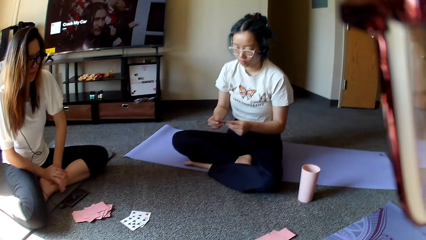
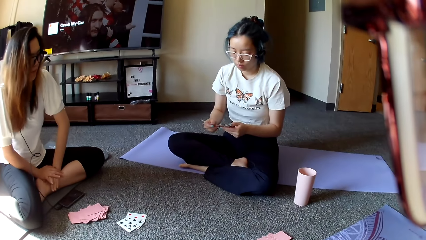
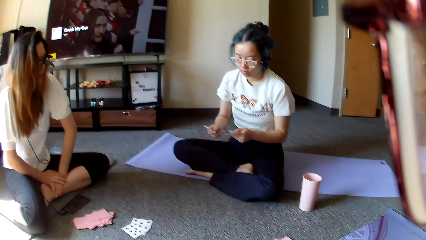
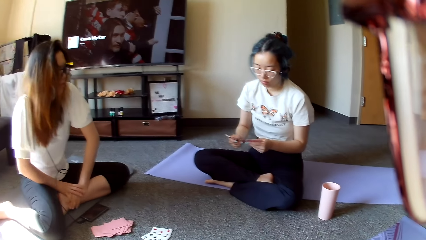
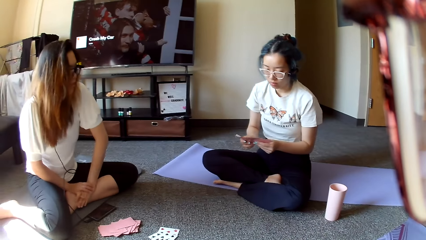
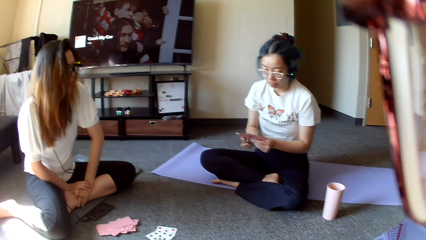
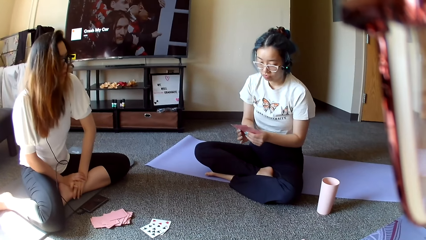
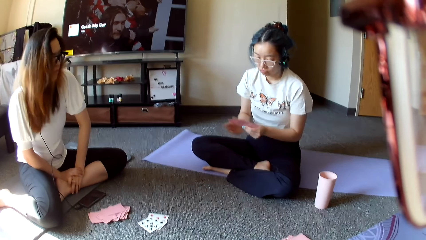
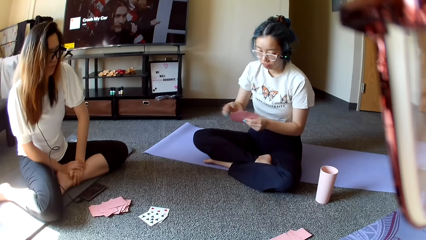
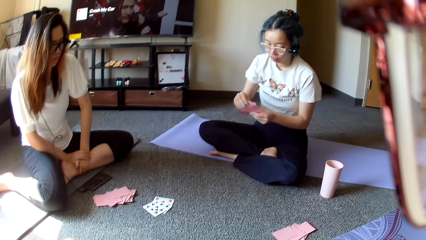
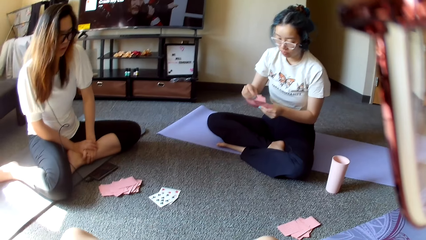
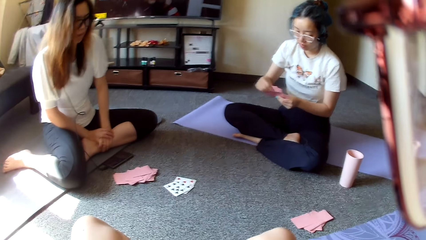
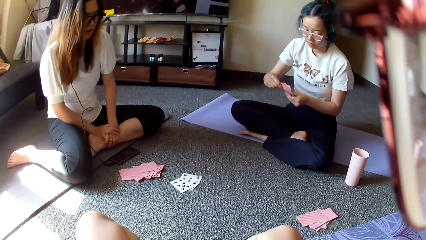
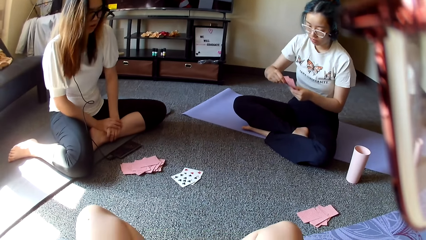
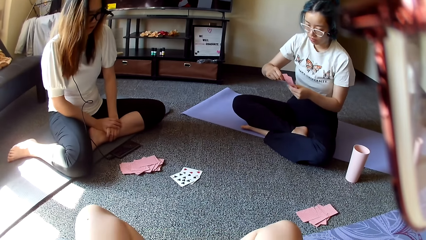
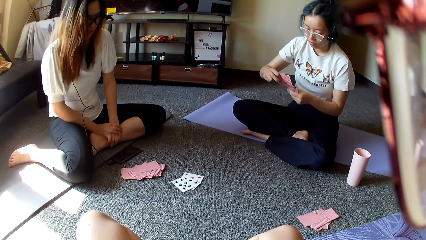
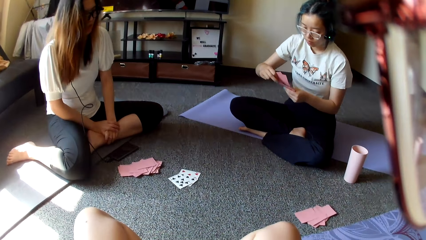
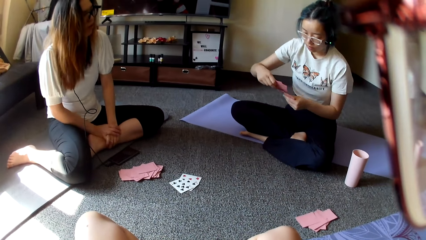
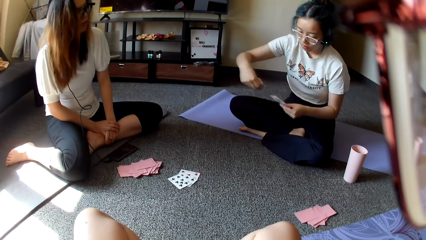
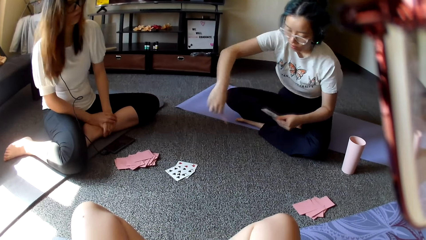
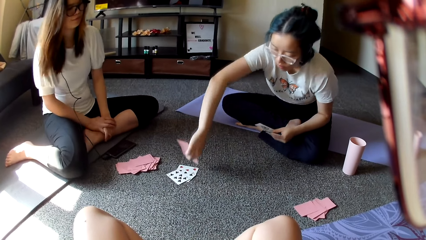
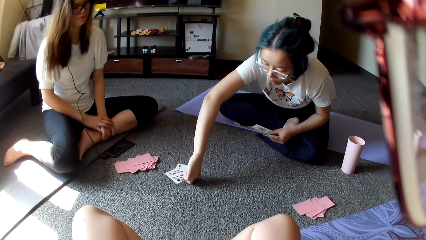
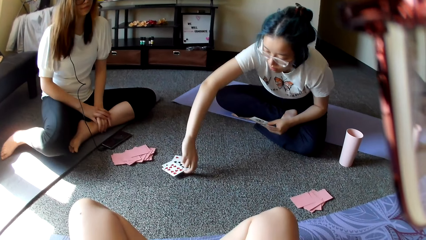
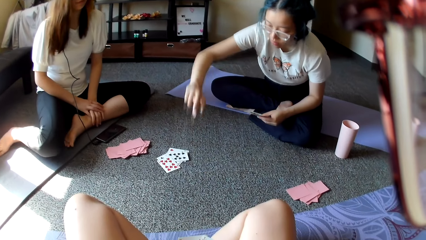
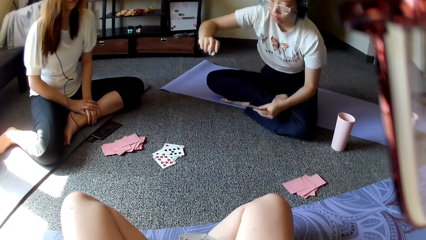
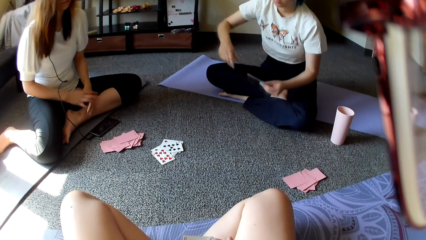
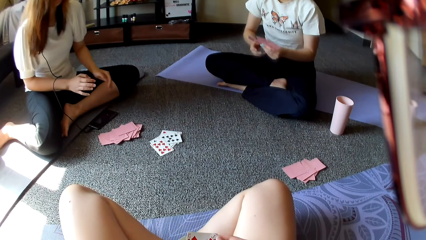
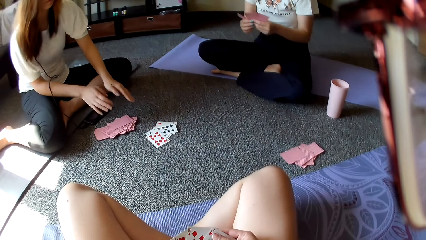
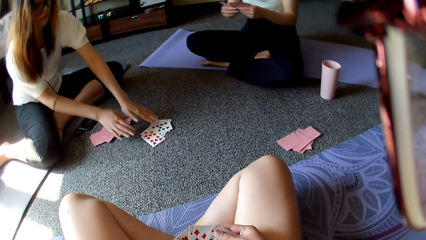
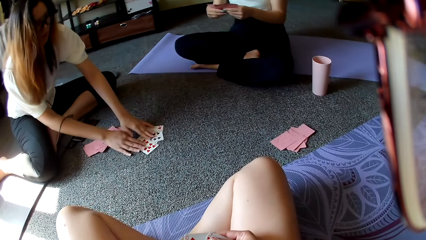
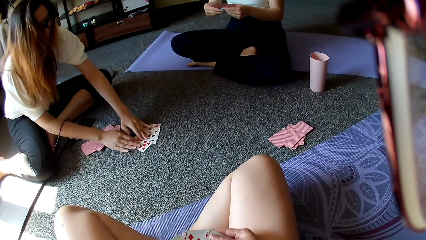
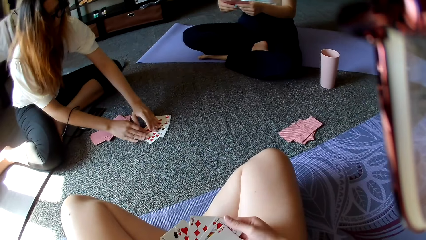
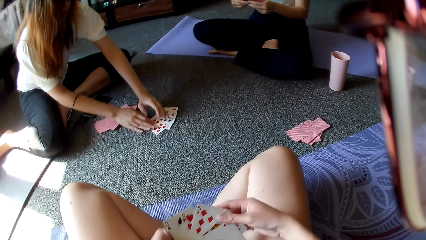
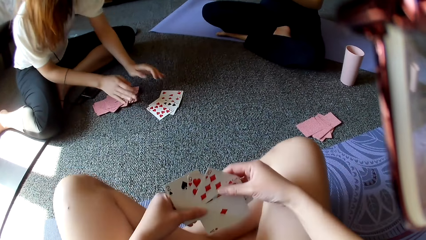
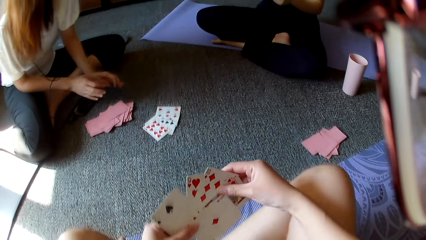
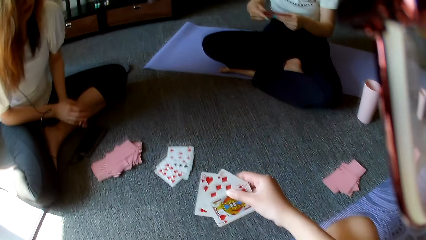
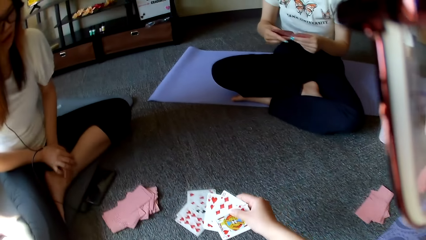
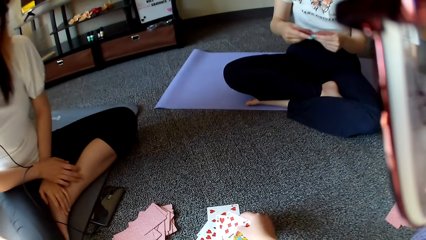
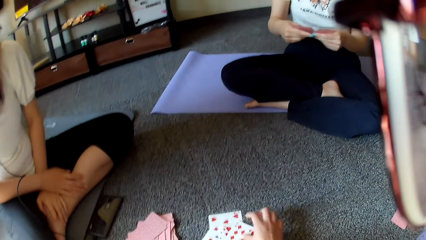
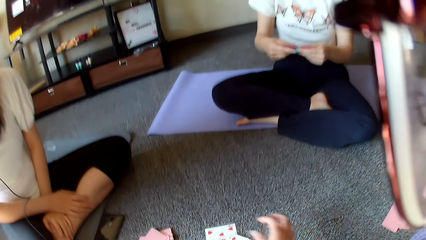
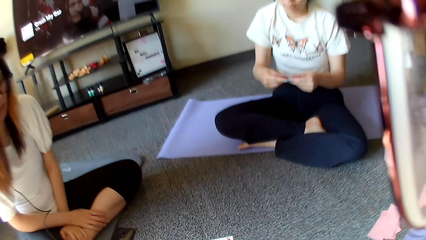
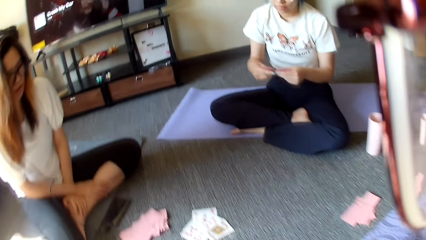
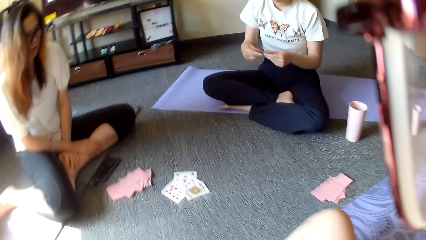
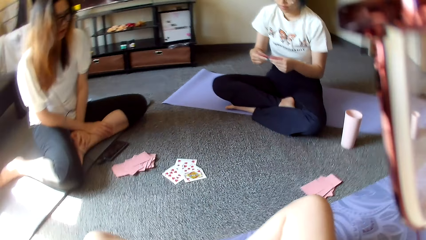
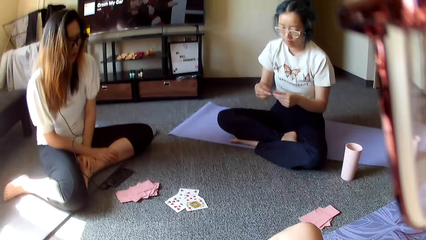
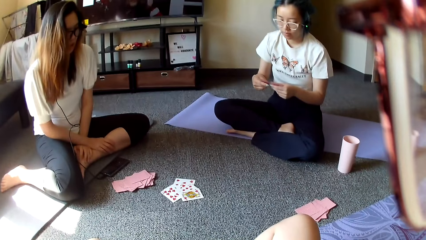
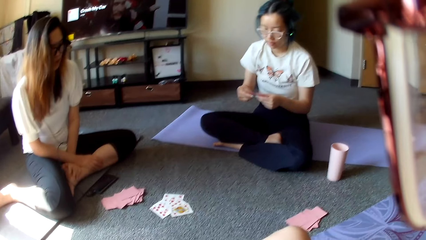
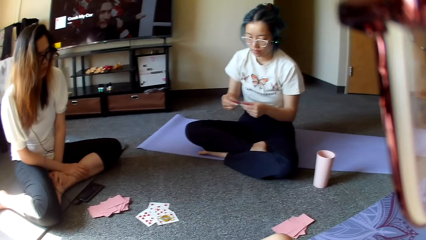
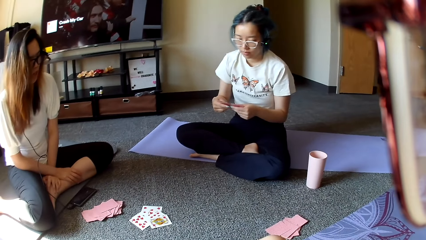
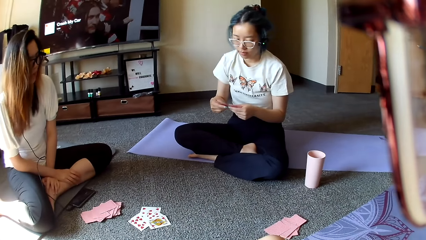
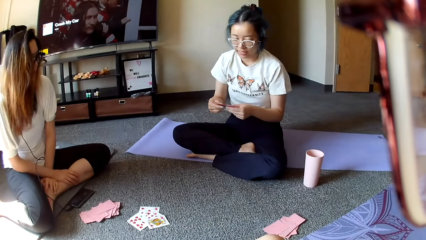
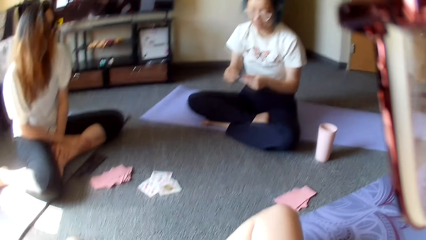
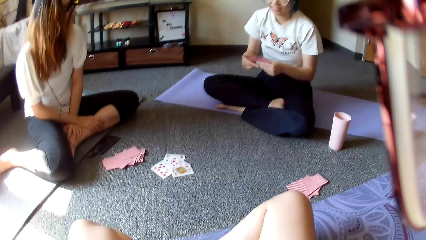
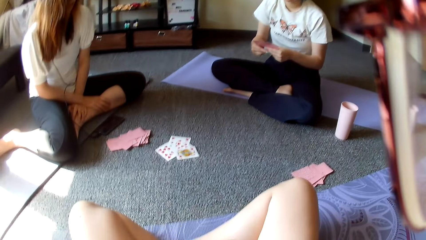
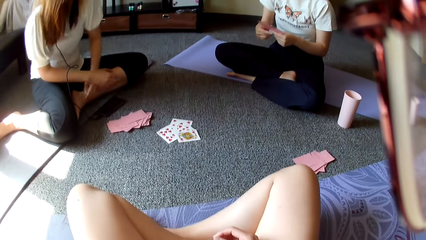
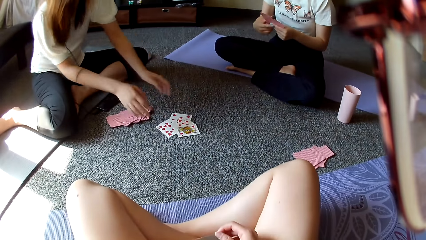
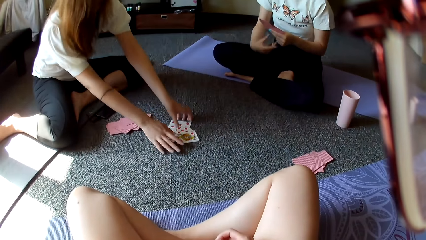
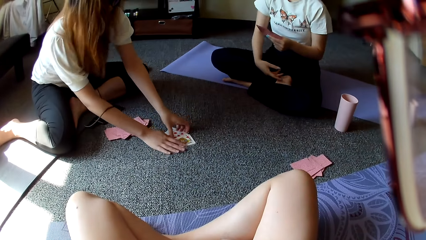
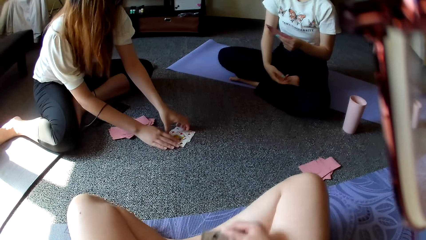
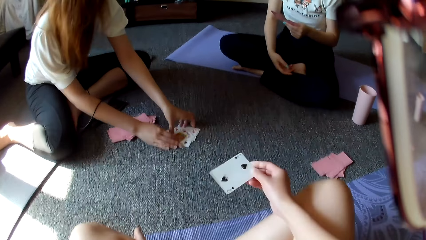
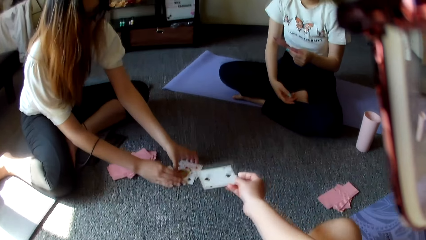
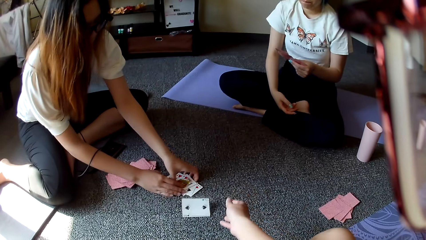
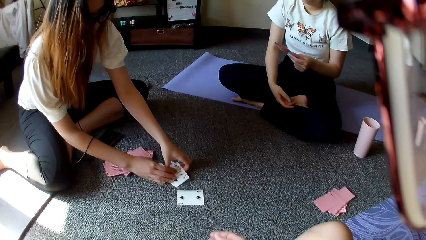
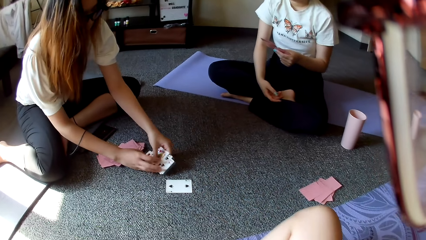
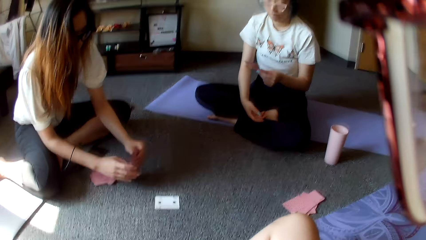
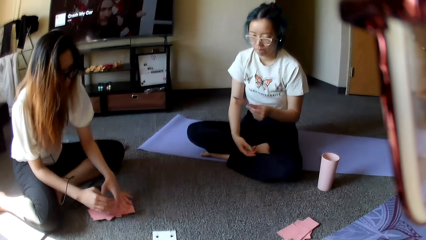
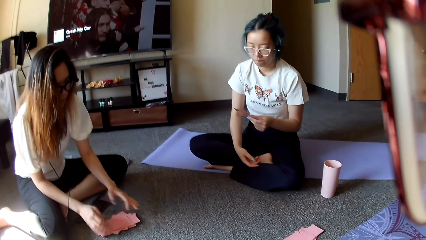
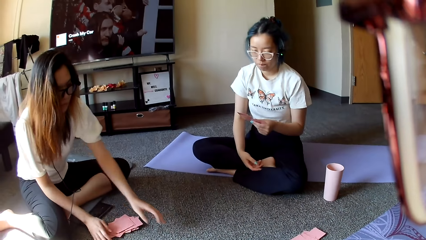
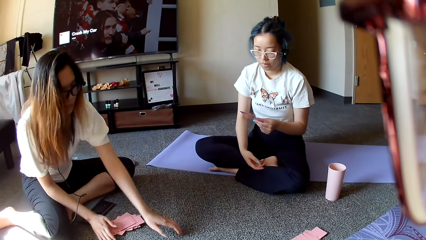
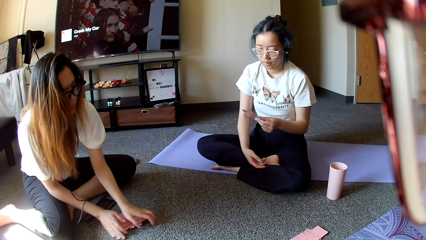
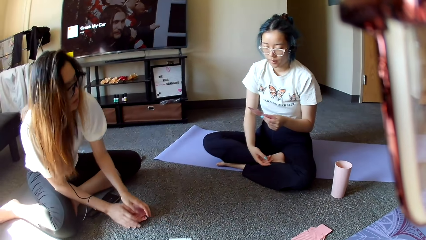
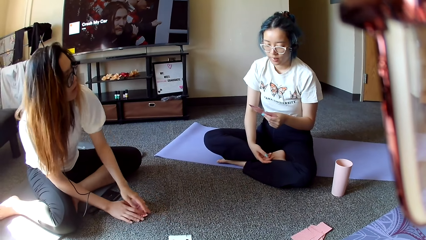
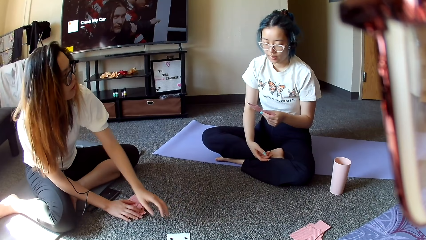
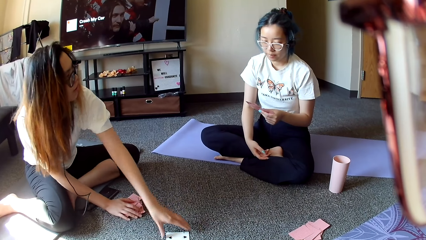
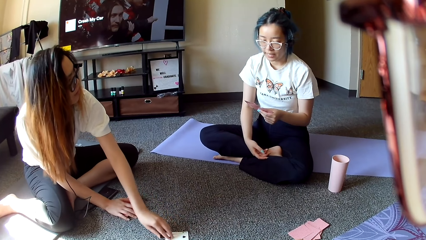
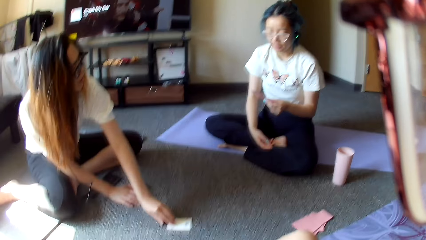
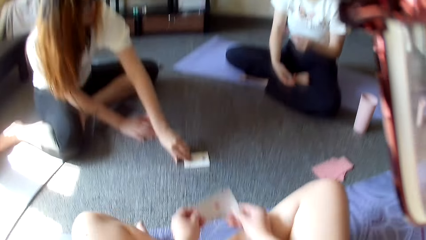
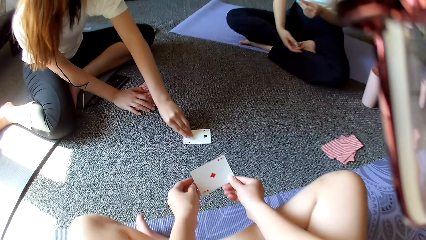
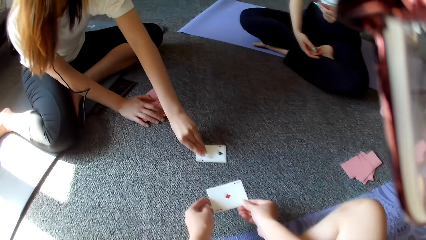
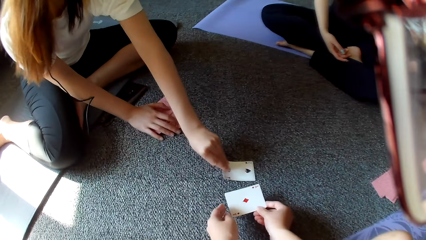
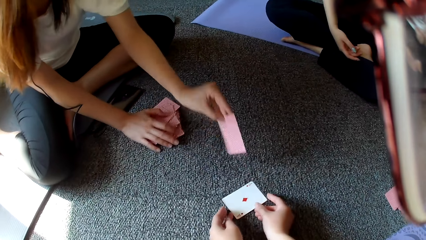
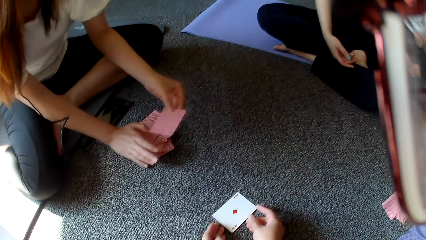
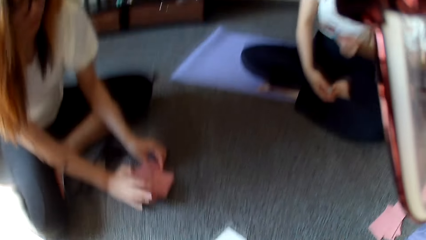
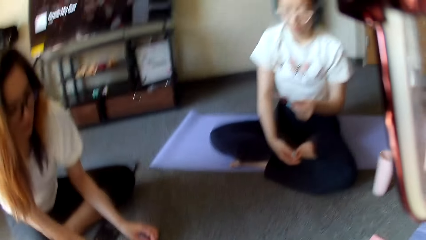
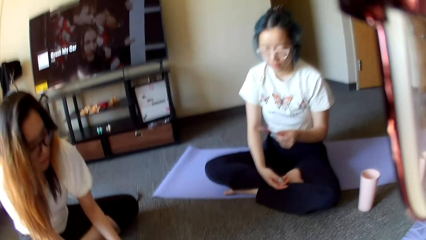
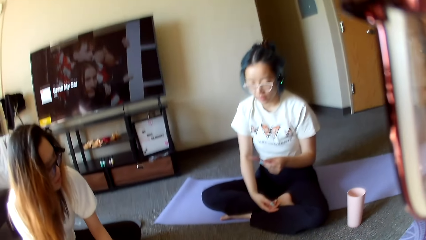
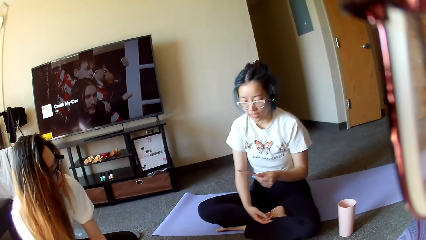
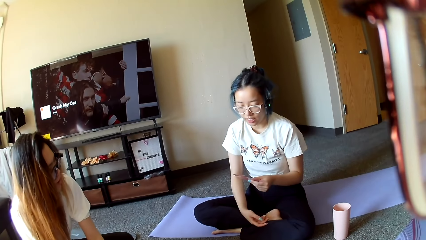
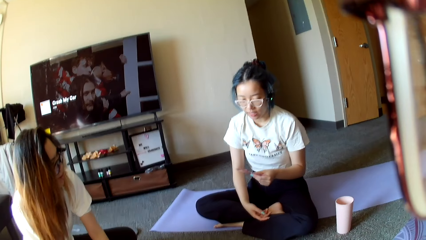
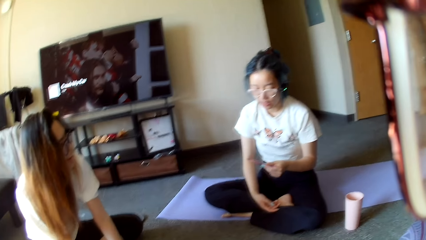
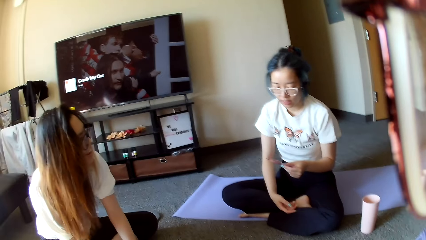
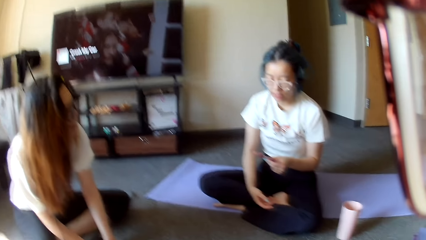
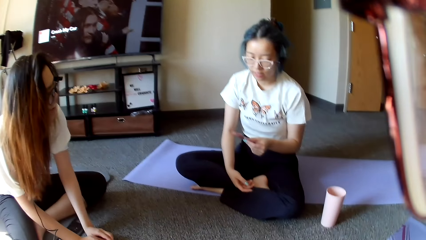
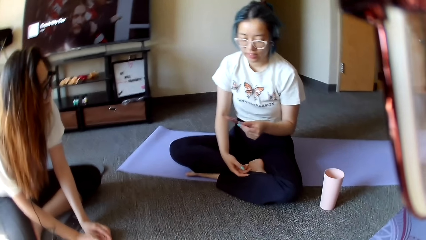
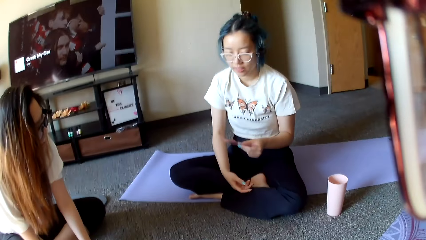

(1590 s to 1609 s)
A person plays. The person puts the card down. Another person touches the cards. The camera wearer plays. They put the cards down. The other person touches the cards. The camera wearer plays. The other person picks the cards and places the cards down. The other person picks the card. The camera wearer plays. The other person places the card down. The camera wearer puts the cards down.
